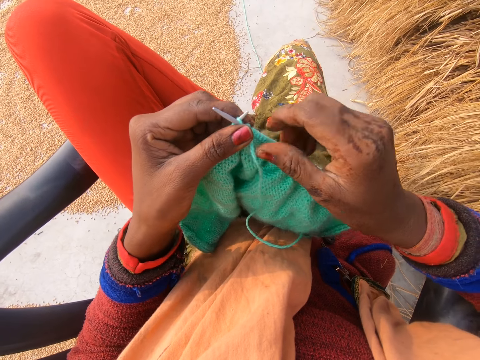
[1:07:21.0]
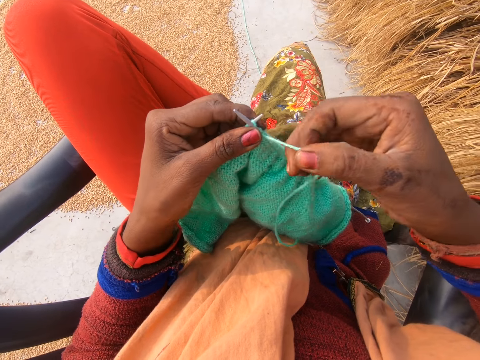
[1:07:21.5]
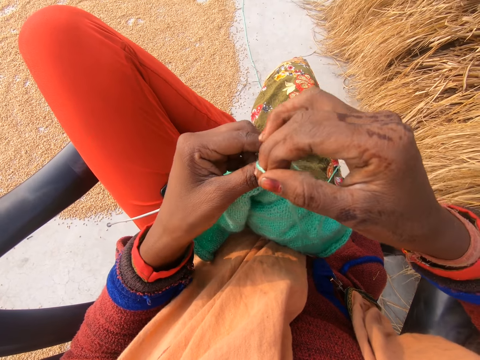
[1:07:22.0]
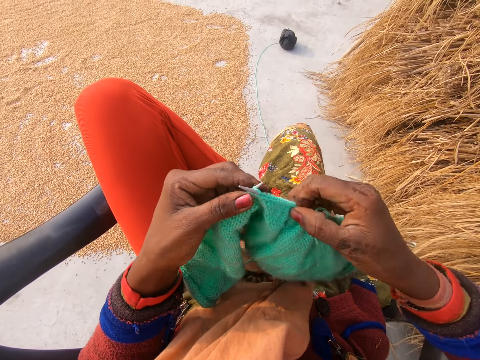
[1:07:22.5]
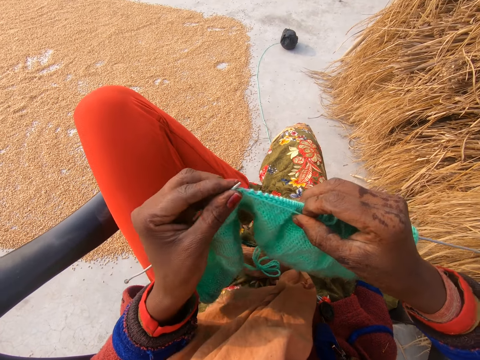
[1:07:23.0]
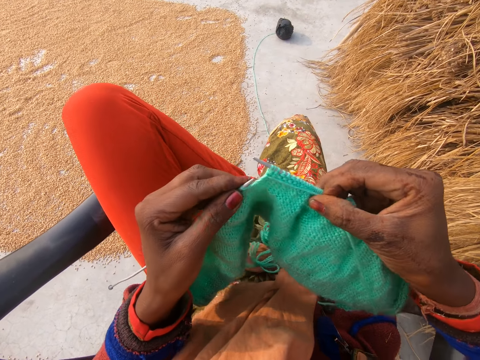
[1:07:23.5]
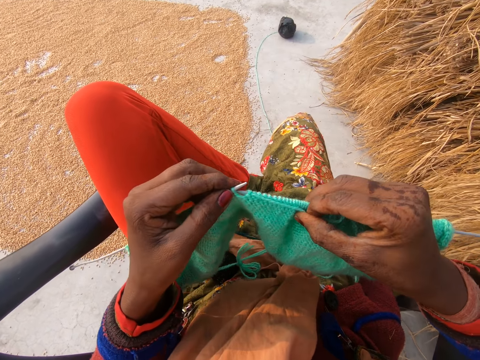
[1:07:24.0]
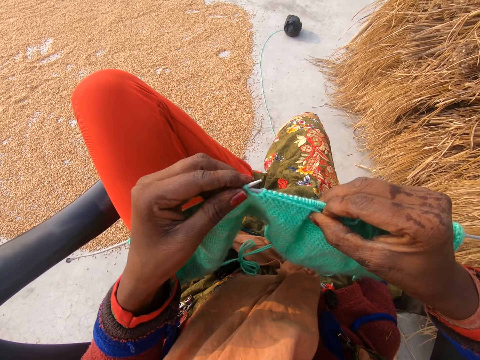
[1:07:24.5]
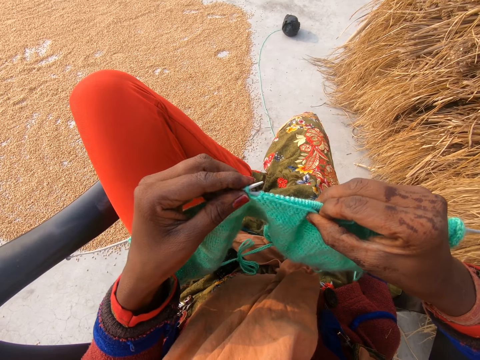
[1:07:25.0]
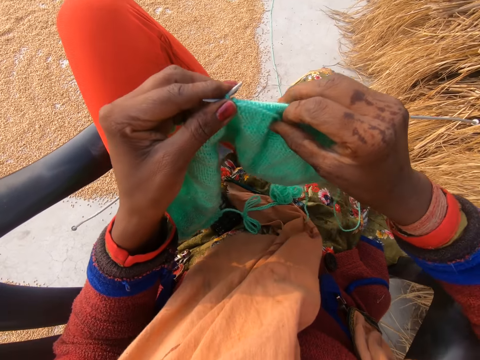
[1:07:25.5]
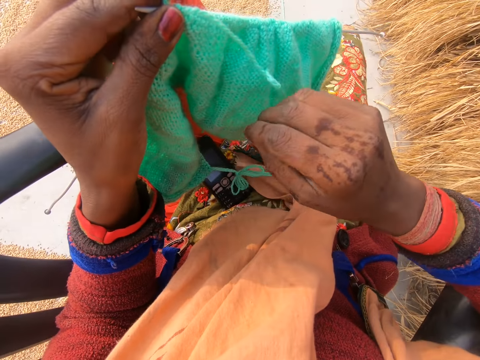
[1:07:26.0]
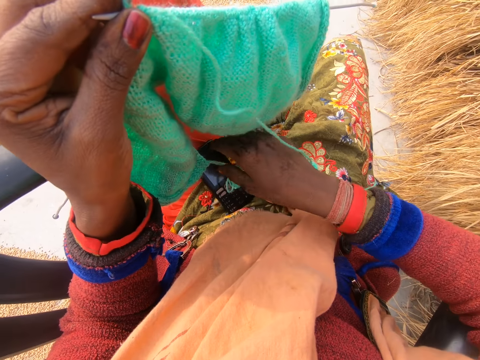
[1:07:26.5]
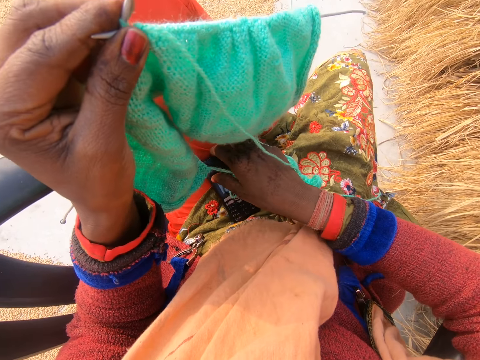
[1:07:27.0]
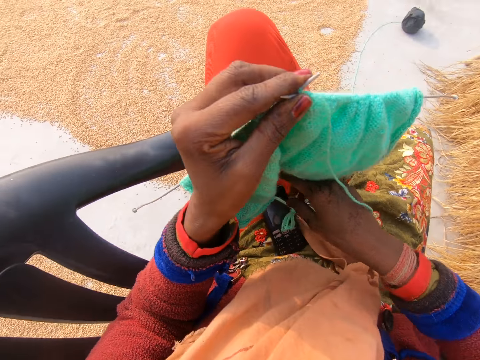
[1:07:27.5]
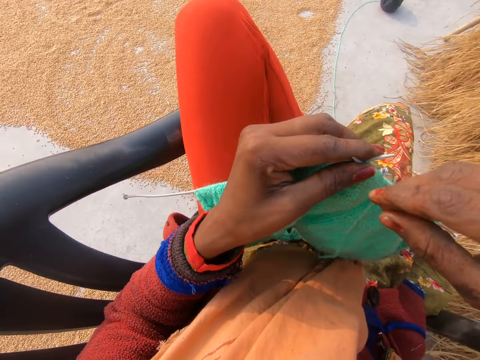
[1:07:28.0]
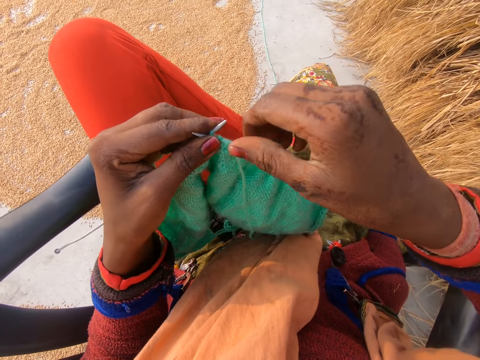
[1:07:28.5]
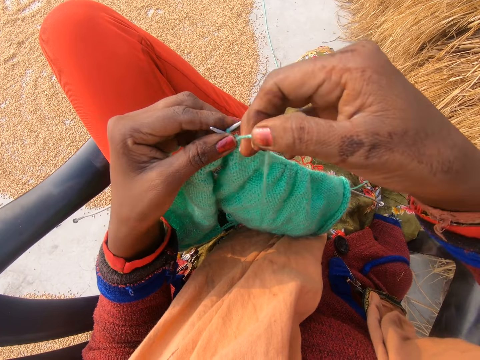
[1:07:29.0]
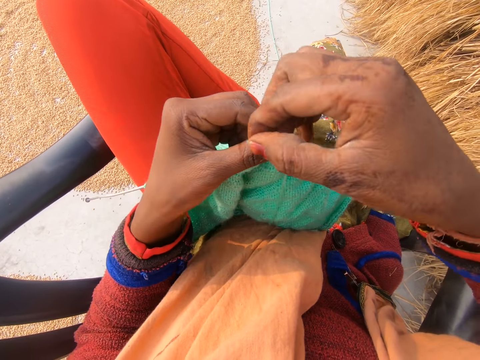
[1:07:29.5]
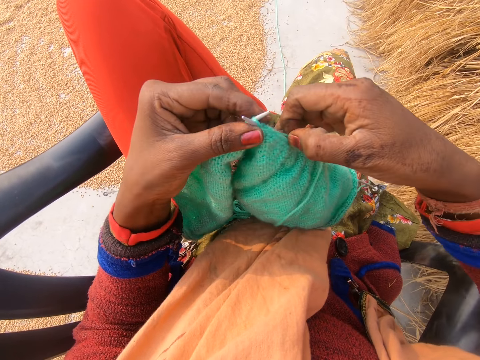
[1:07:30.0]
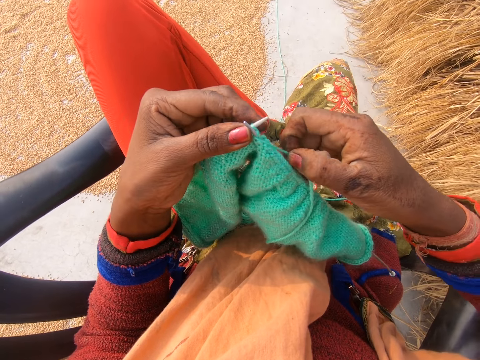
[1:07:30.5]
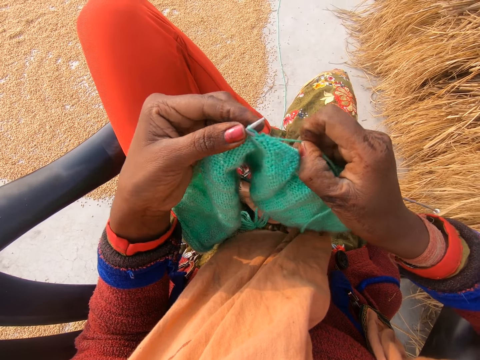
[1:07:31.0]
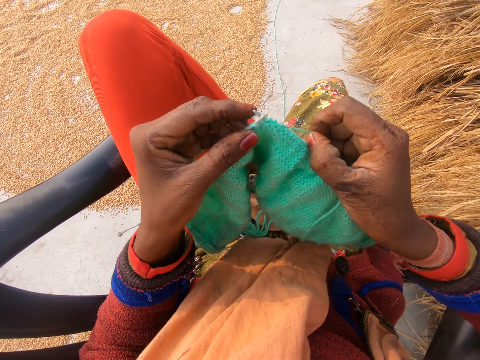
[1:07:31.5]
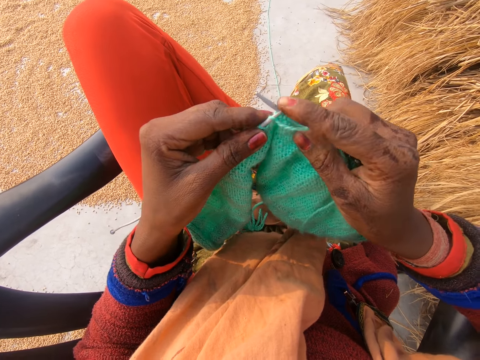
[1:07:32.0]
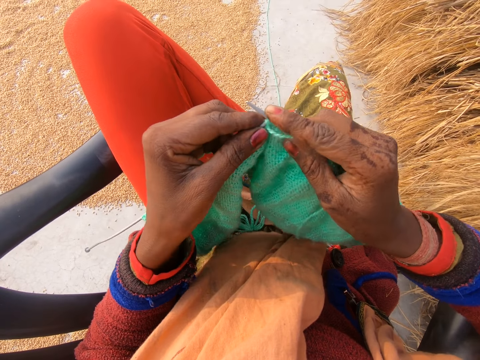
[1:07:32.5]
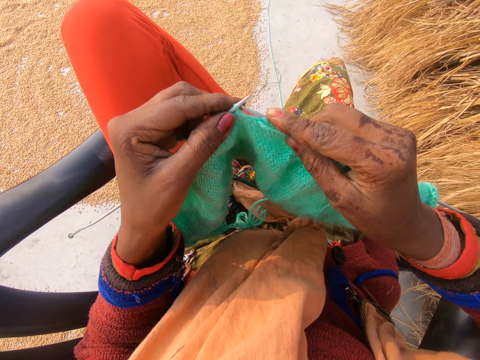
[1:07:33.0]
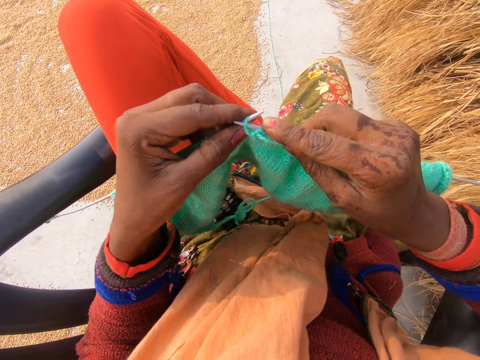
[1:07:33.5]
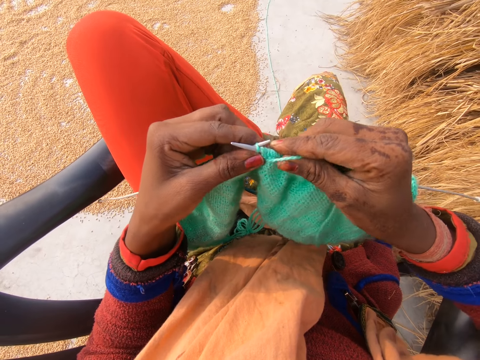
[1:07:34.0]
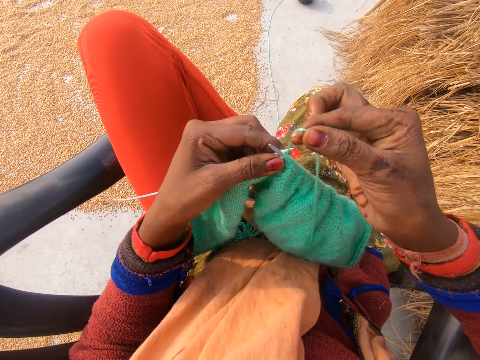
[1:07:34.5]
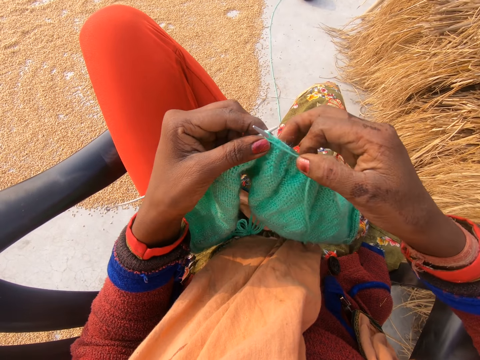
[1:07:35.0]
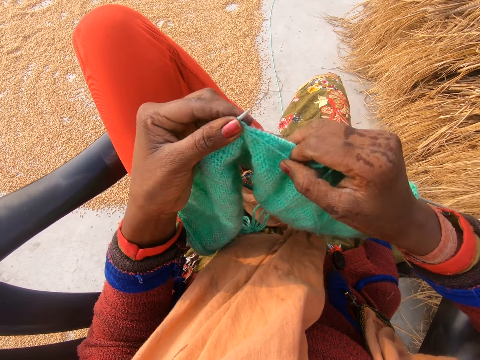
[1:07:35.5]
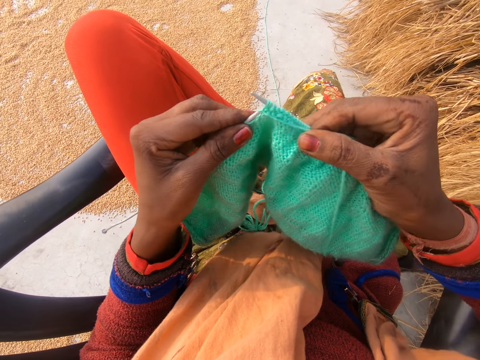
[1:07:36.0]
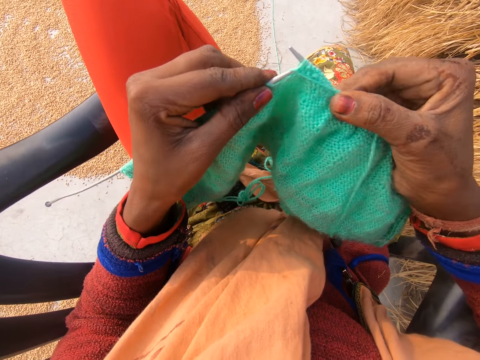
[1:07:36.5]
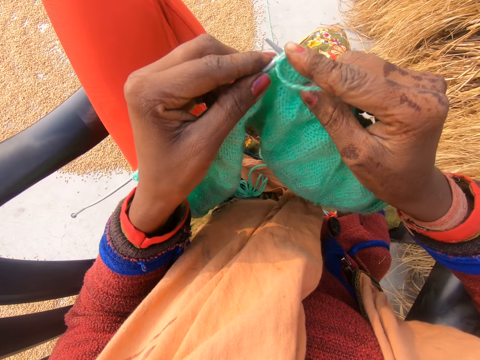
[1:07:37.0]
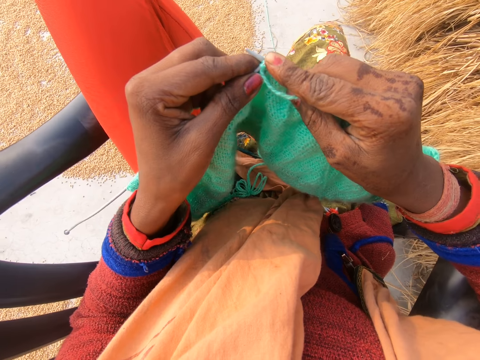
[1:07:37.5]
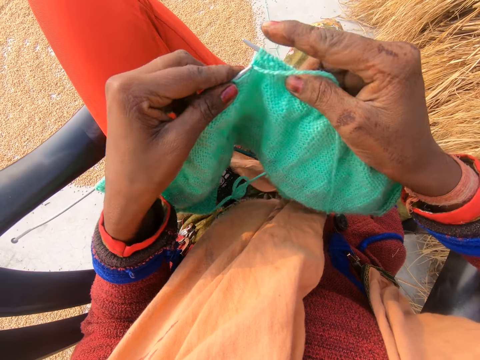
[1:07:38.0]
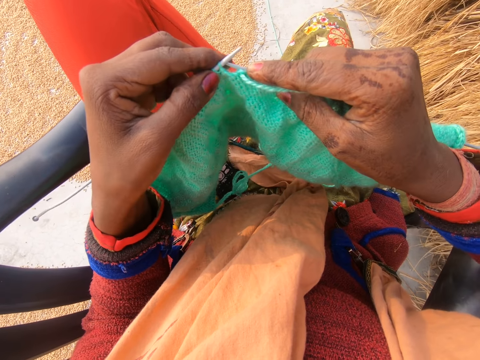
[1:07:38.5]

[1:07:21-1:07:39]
The camera wearer rotates the knitting thread around a knitting needle. She crochets with the yarn in her hand with the crochet hook or knitting needles. She moves her hand. She touches the phone on her leg. She holds the mobile phone on her thigh. She moves her hand upwards. She rotates the knitting thread around the knitting needle. She crochets with the yarn in her hand with the crochet hook. She presses the knitting needle with a finger. She knits a fabric with the knitting needles. She rotates the knitting thread around the knitting needle. She knits the fabric with the knitting needles. She presses the knitting needle with a finger.

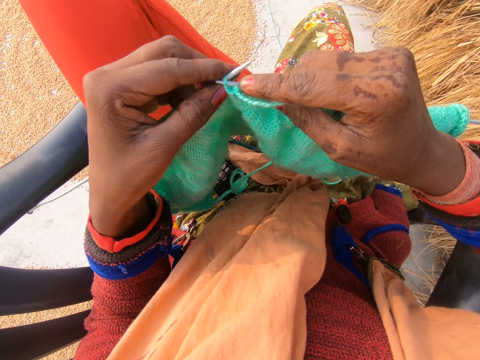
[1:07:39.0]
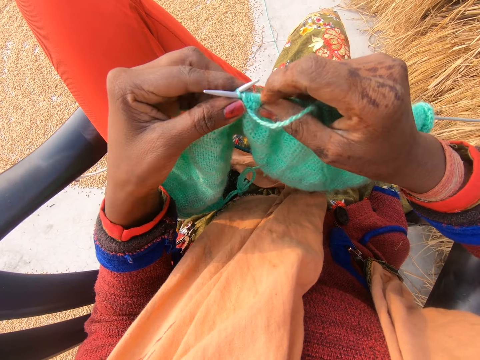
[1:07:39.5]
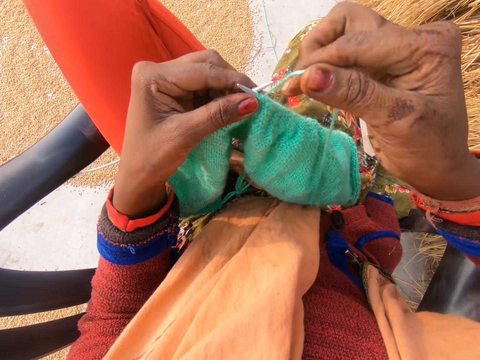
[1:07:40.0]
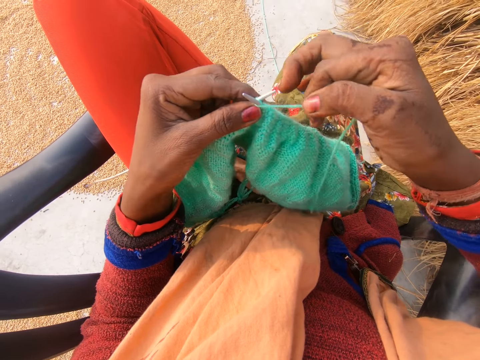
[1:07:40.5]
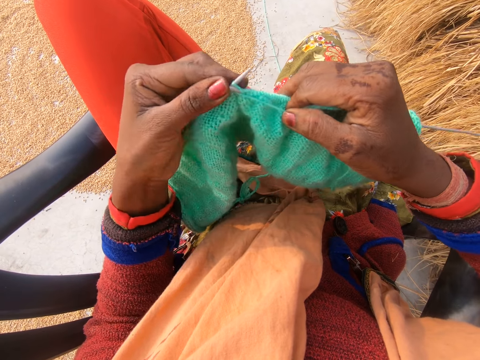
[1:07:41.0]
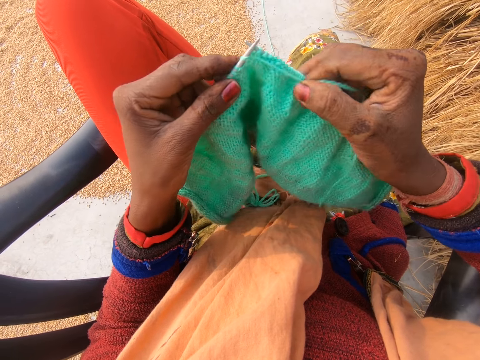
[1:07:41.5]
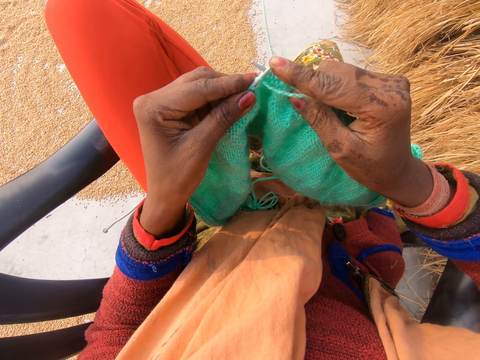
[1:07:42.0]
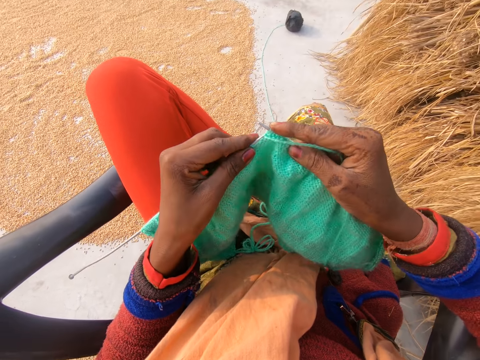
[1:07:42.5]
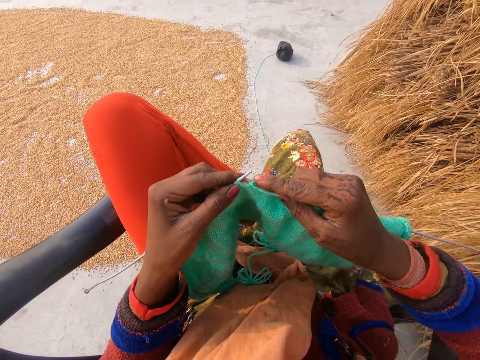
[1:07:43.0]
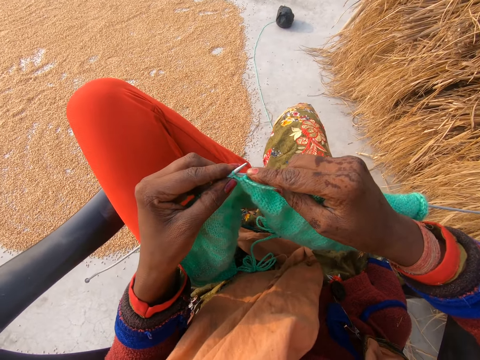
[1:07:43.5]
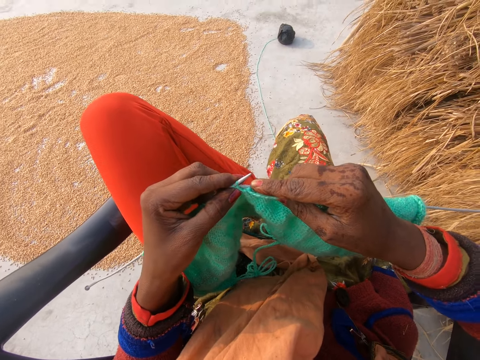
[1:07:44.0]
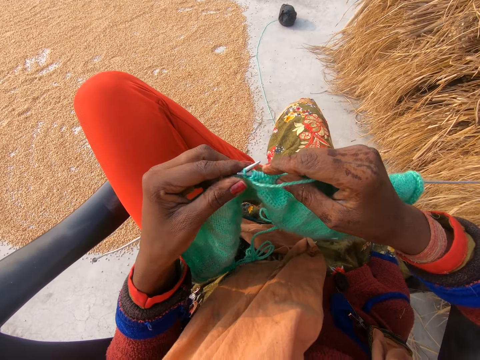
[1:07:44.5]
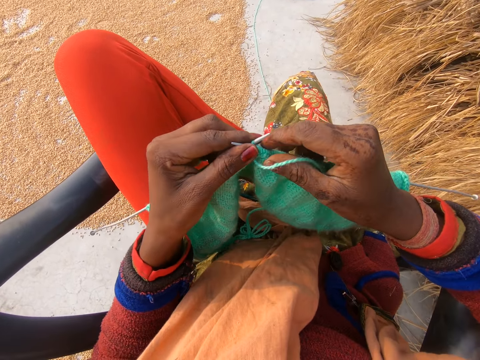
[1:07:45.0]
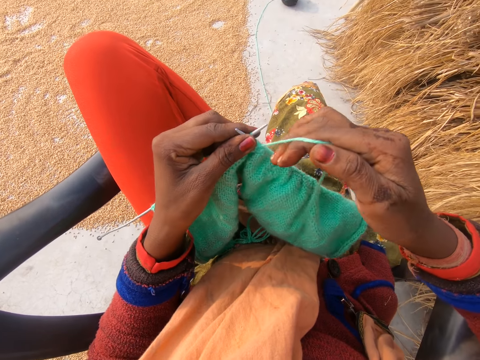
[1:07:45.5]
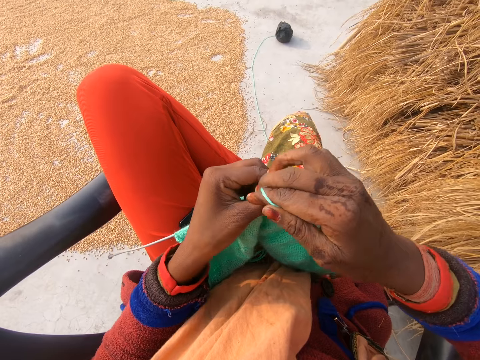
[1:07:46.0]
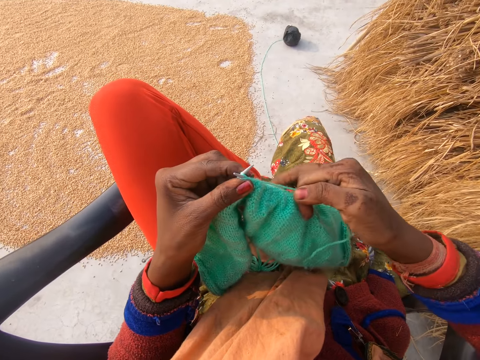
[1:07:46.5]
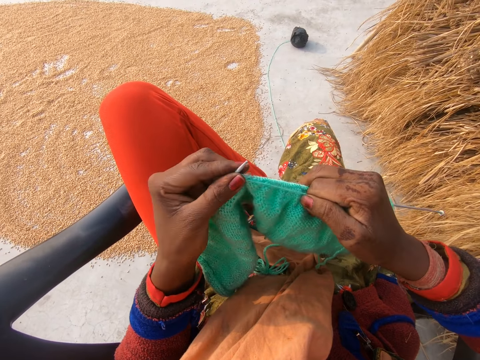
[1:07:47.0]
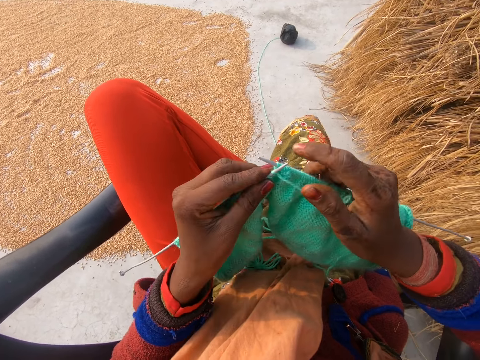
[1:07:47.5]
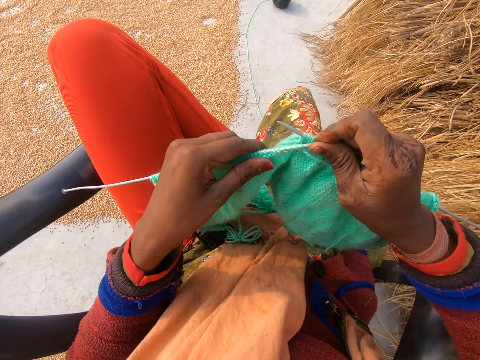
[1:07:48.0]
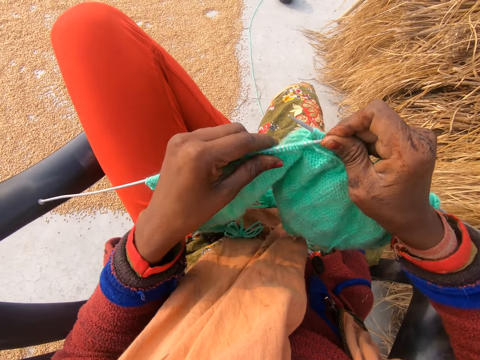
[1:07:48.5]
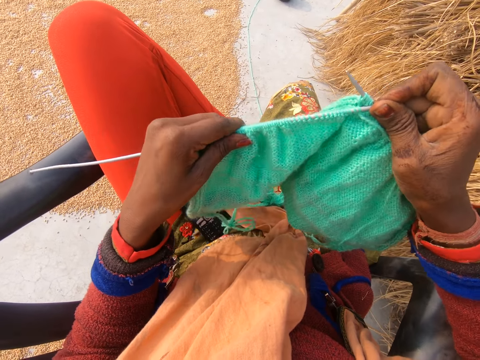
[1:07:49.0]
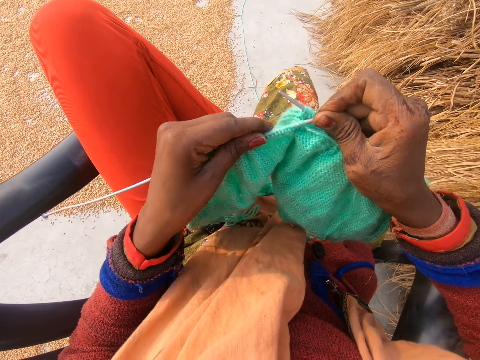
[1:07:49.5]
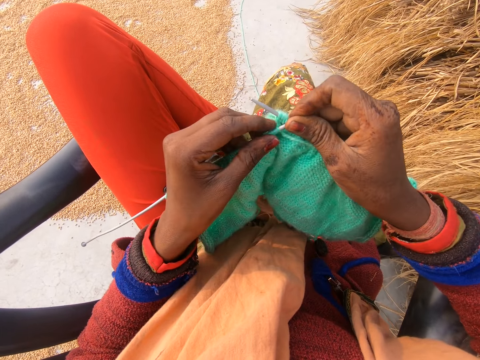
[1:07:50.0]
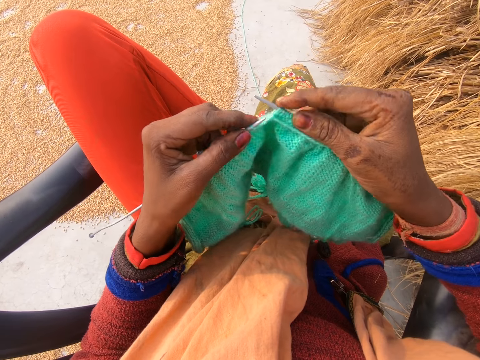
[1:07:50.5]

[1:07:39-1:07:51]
The camera wearer knits a fabric with knitting needles. She rotates the knitting thread around the knitting needle. She knits the fabric with the knitting needles. She presses the knitting needle with a finger. She knits the fabric with the knitting needles. She rotates the knitting thread around the knitting needle. She knits the fabric with the knitting needles. She pushes the fabric on the knitting needle. She adjusts the crochet in her hand.
